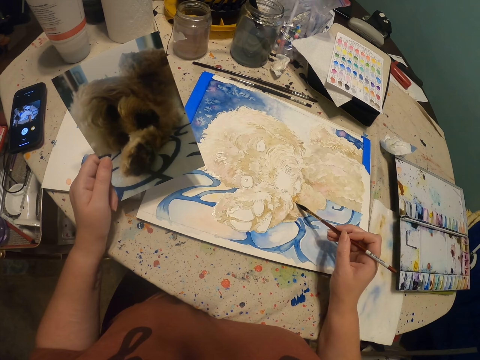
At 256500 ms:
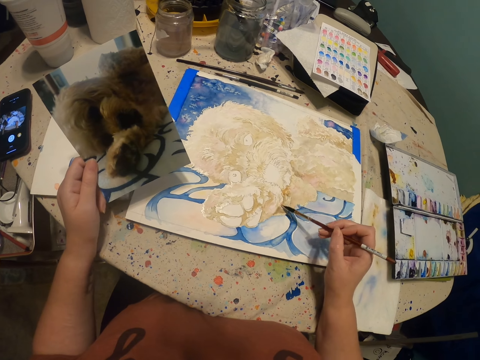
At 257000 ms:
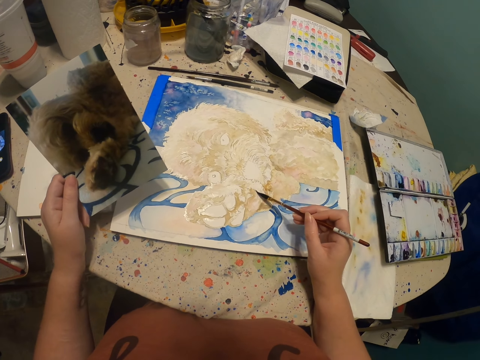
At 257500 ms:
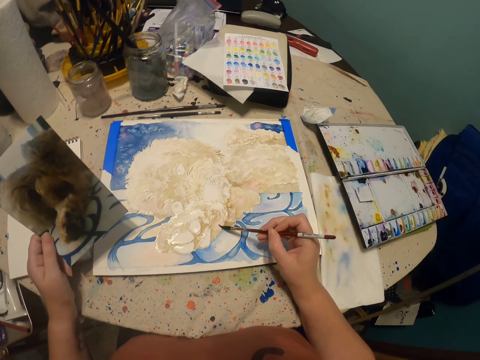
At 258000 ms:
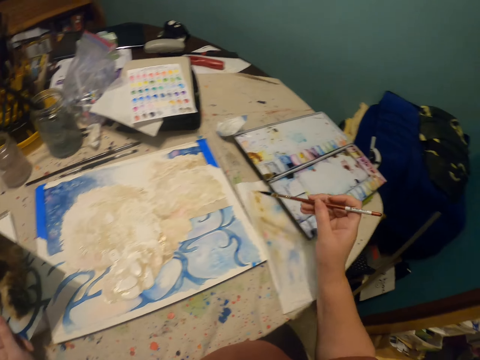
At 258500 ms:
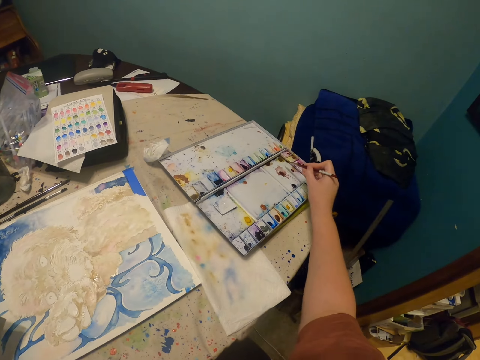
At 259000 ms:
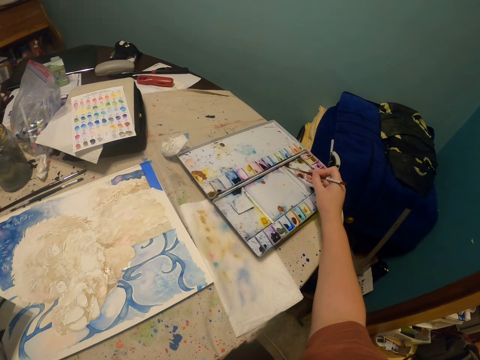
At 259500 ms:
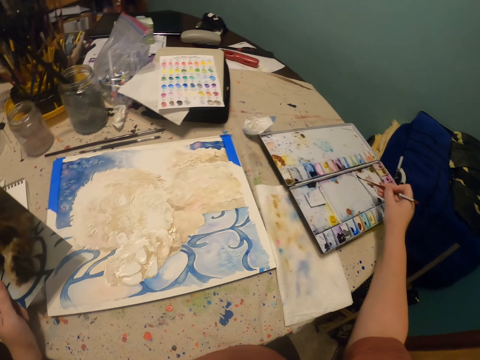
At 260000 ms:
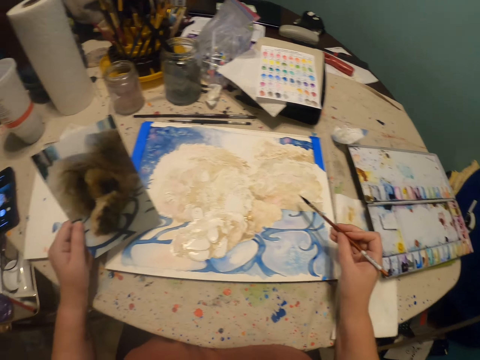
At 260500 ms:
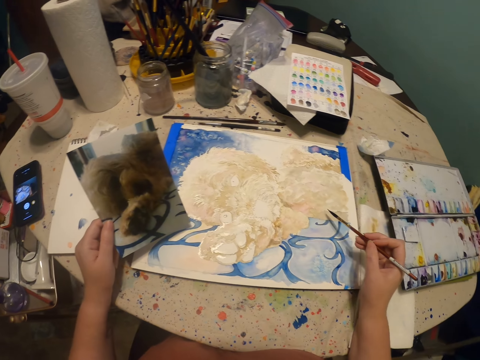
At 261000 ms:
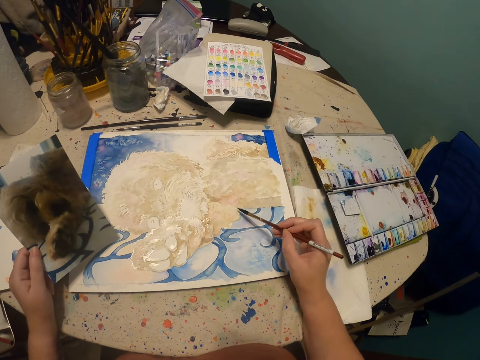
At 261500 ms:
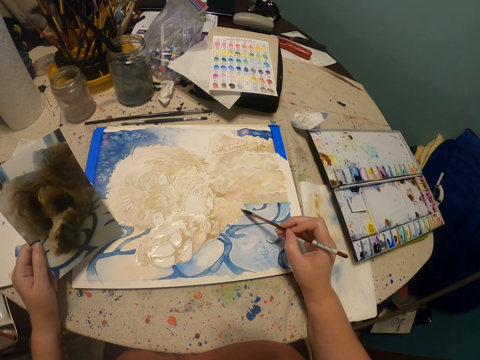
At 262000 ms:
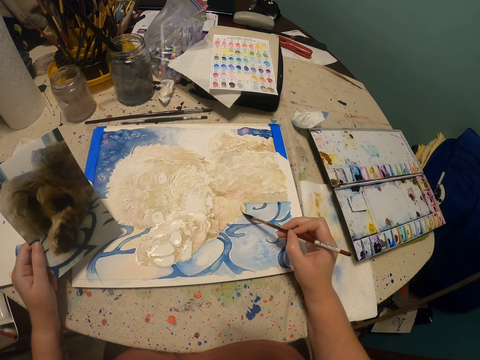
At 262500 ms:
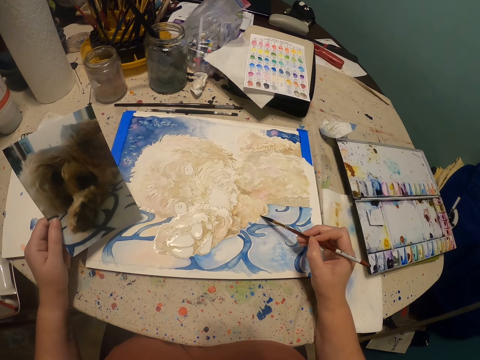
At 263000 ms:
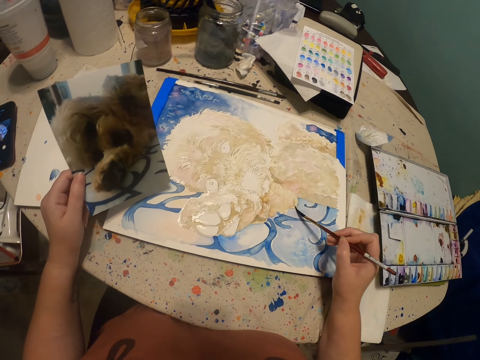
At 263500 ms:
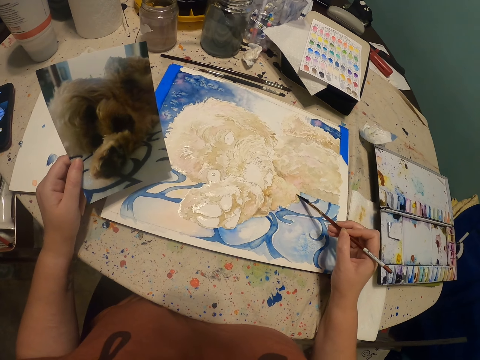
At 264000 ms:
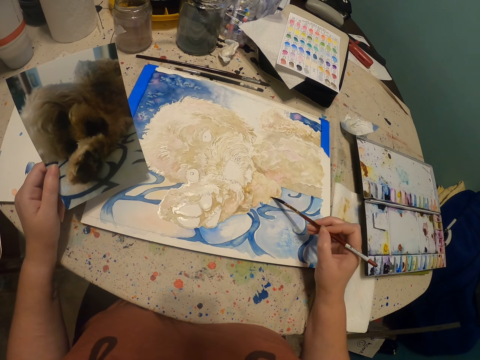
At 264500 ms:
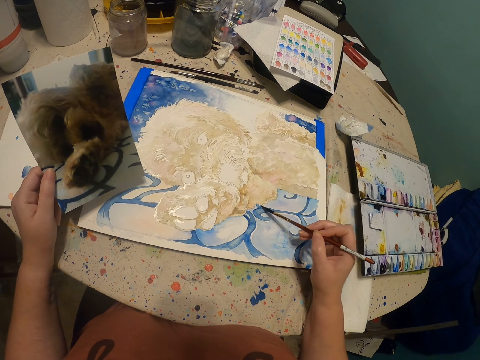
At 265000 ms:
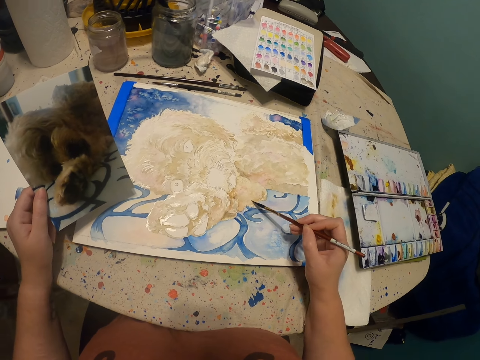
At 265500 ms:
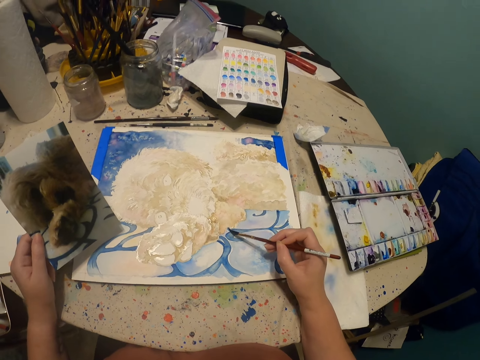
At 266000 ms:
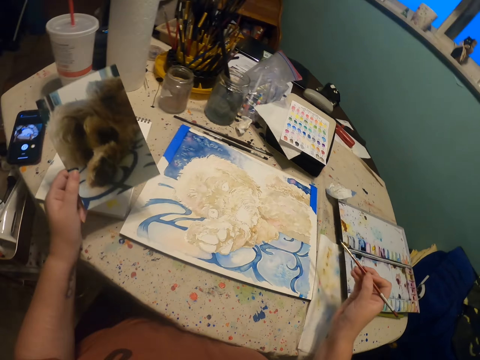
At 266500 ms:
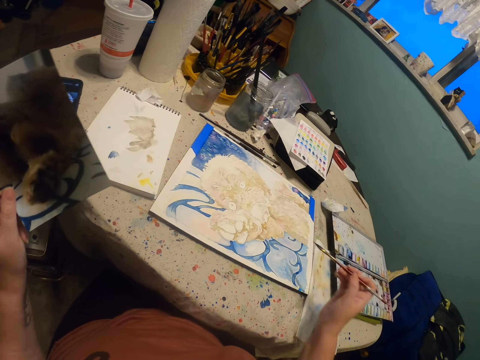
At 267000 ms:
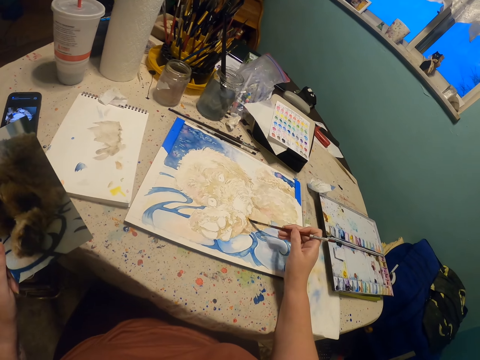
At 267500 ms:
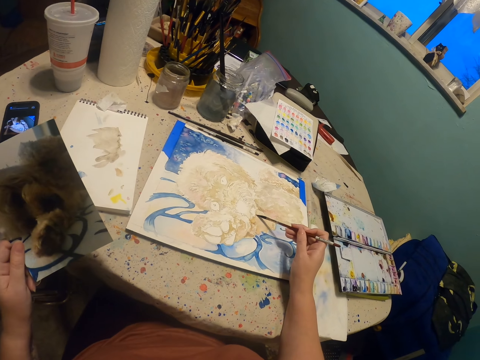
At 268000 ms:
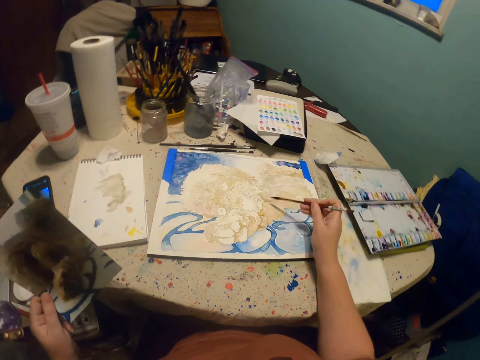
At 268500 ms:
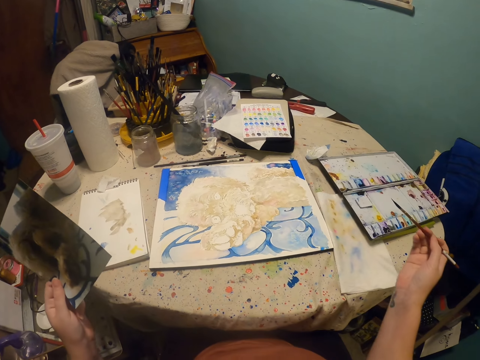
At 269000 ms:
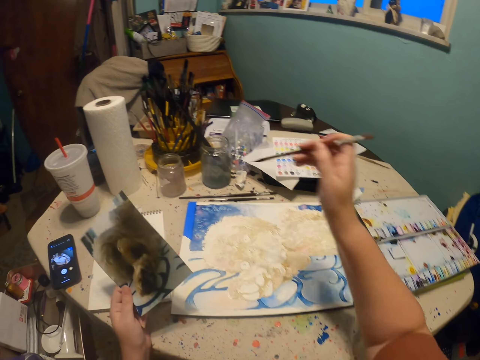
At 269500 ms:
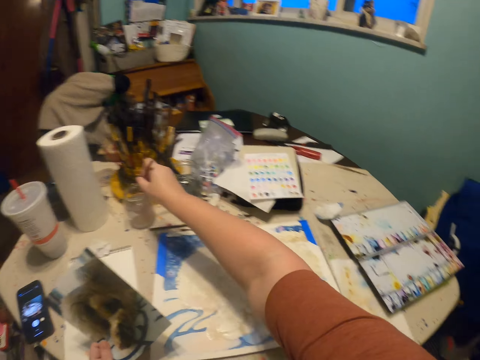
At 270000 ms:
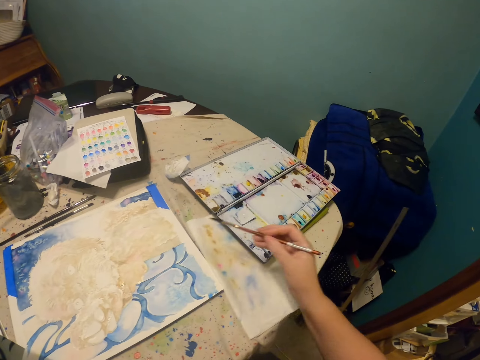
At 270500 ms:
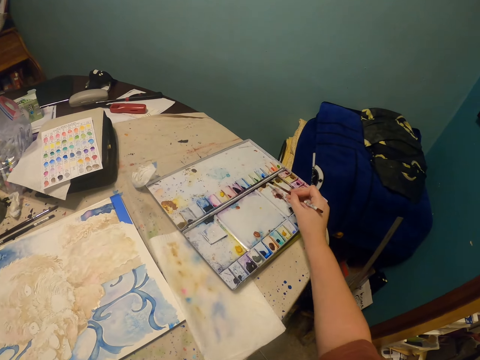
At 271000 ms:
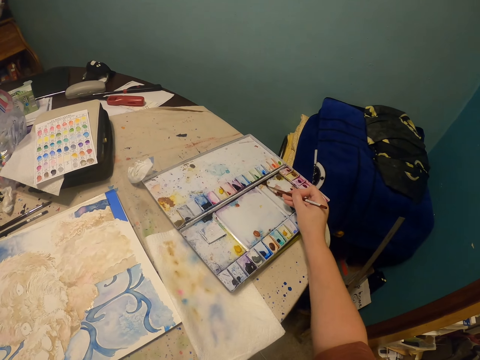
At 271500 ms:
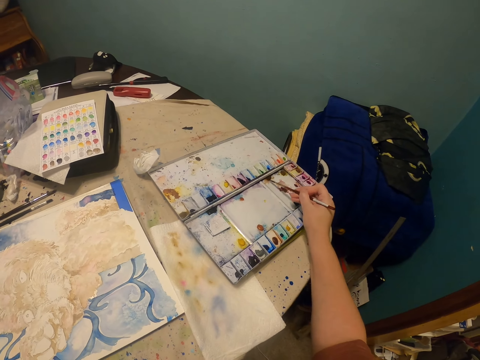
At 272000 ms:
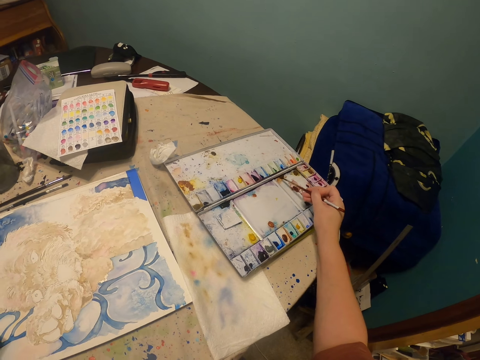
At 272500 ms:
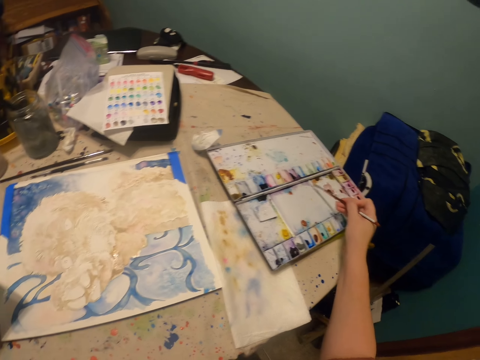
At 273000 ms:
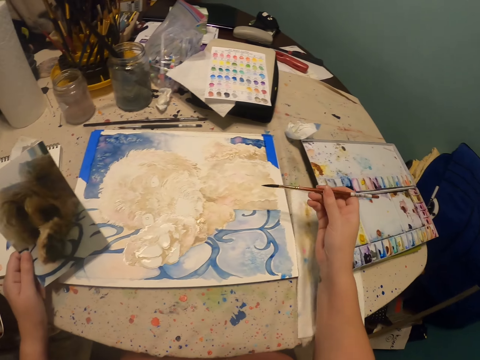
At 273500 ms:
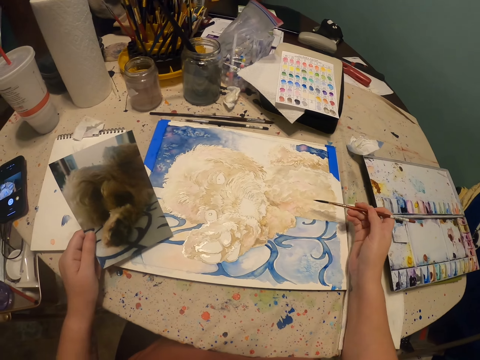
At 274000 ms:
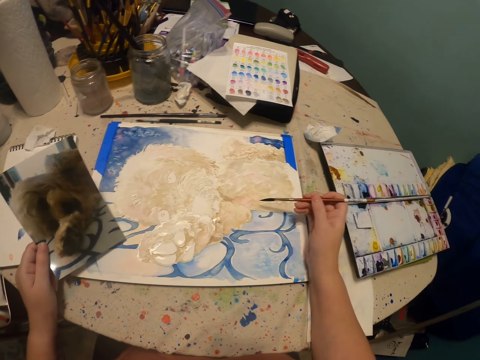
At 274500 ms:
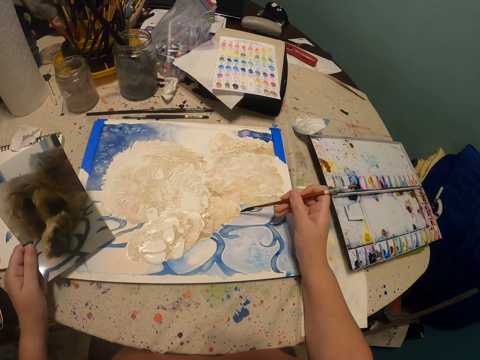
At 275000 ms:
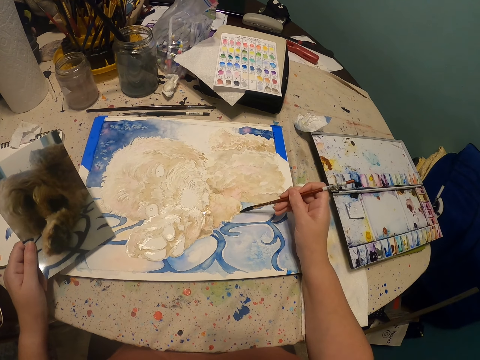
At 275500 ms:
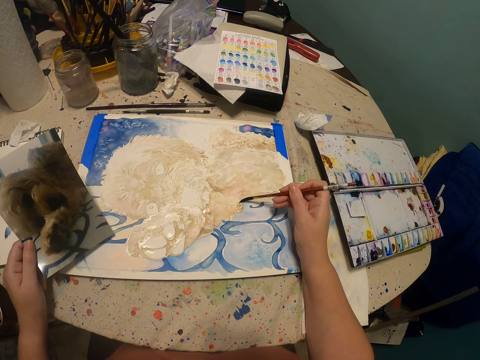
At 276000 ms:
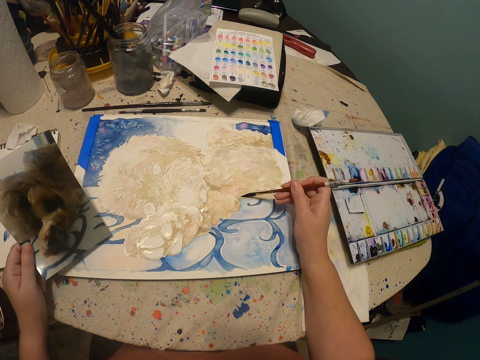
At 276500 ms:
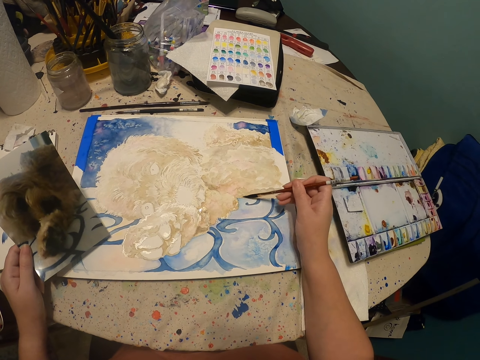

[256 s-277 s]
The camera wearer lifts a pen brush or paintbrush. They rub the paintbrush in paint. They lift the paintbrush. They paint a canvas with the paintbrush. They raise a photo. They move both hands. They paint the canvas with the paintbrush. They move both hands. They dip the paintbrush in the clear liquid on the tin. They lift the paintbrush. They move both hands. They rub the paintbrush in paint. They move the right hand. They paint the canvas with the paintbrush.

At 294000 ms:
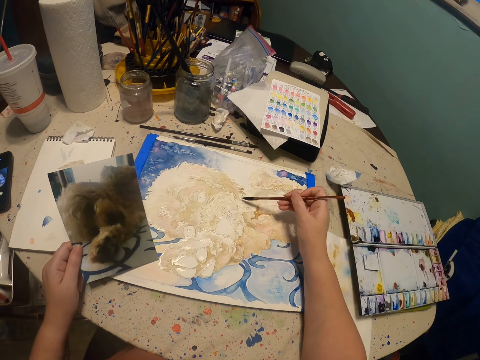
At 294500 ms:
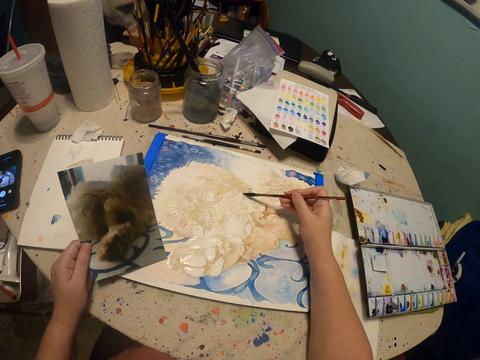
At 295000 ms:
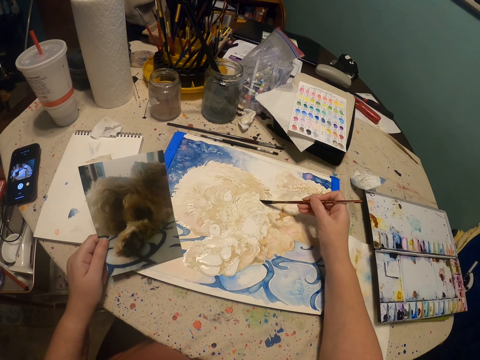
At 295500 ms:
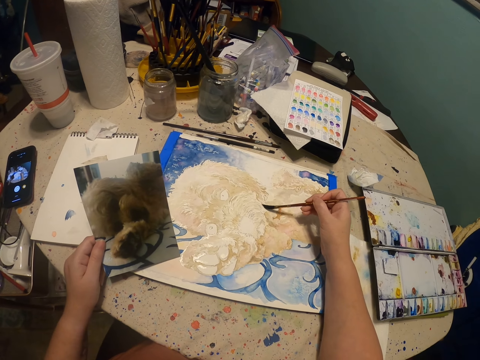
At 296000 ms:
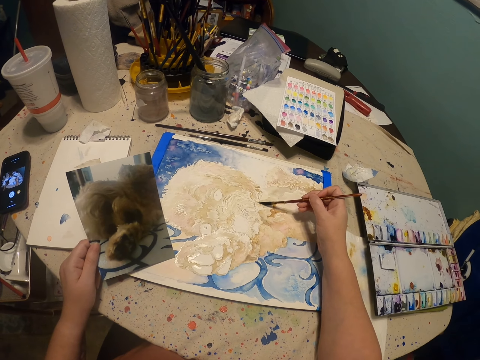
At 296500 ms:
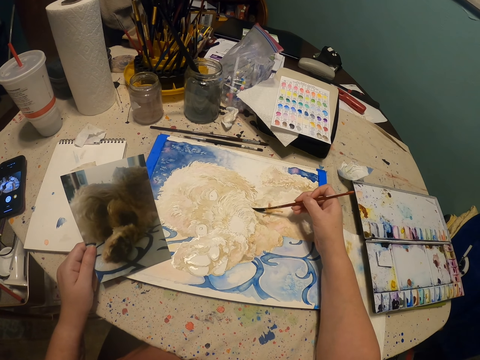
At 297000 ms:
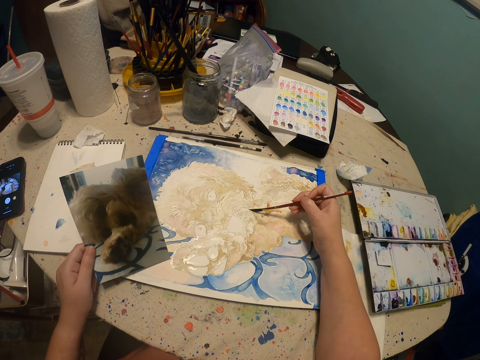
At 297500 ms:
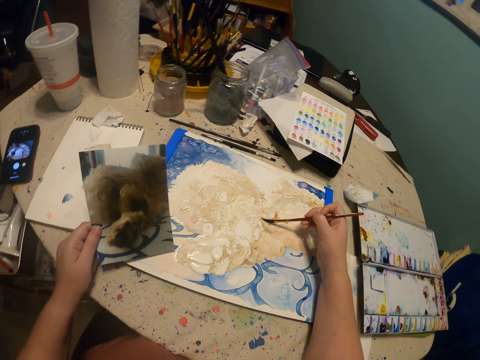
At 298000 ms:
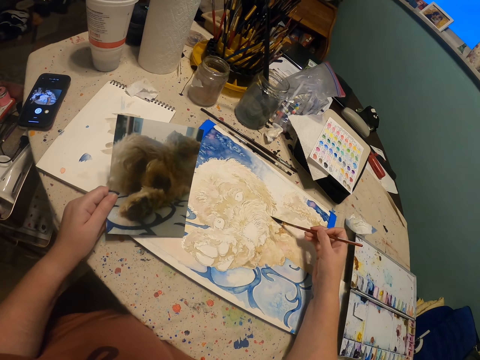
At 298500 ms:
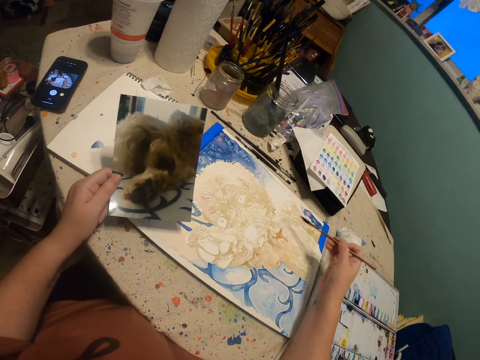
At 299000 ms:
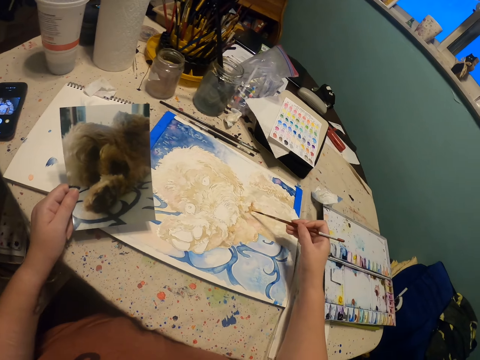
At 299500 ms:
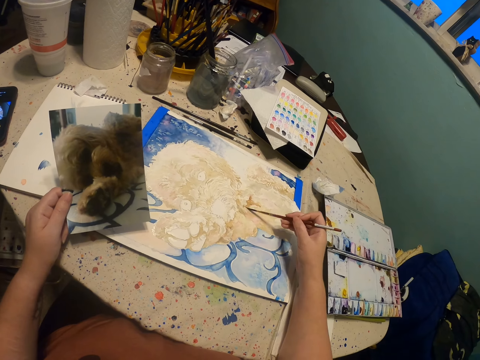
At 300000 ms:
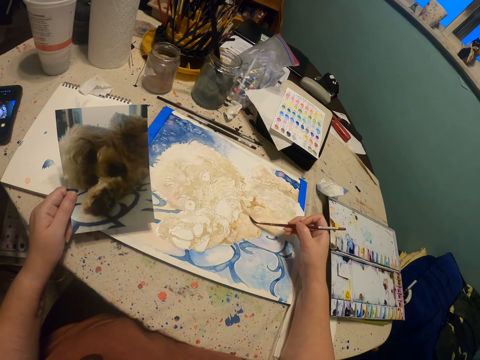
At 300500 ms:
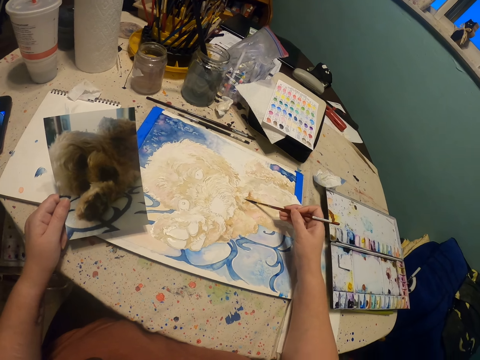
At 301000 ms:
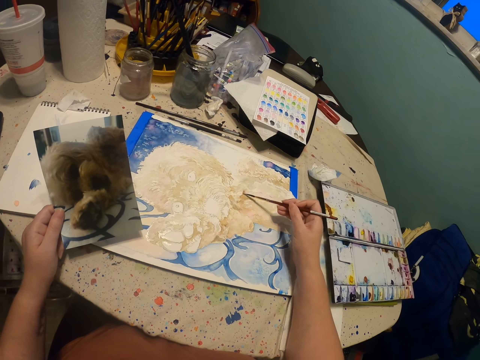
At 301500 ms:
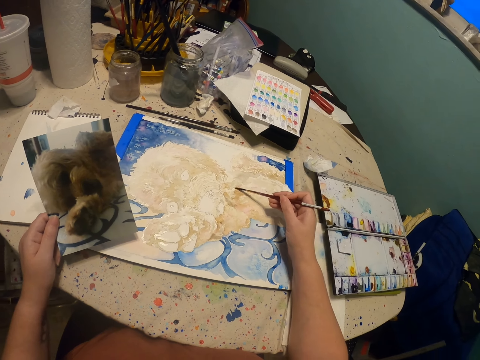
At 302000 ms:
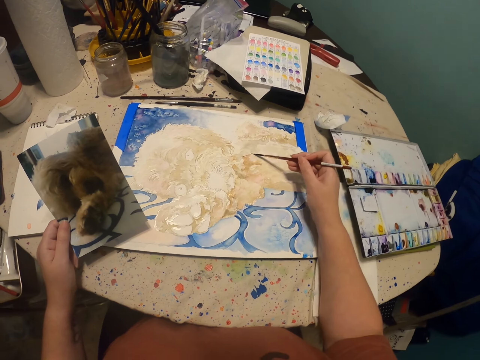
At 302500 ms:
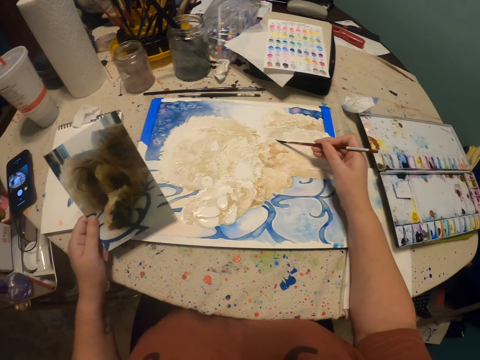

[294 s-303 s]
The camera wearer paints with a pen brush. They move both hands, paint with the pen brush.
